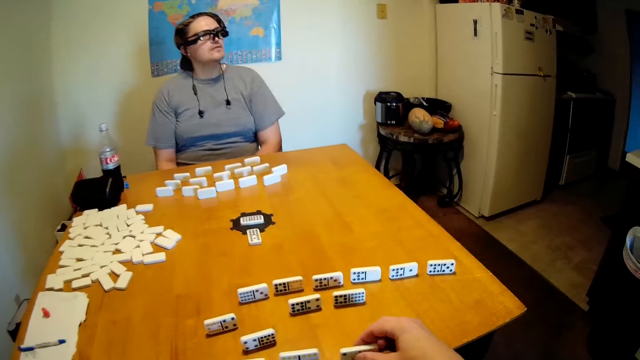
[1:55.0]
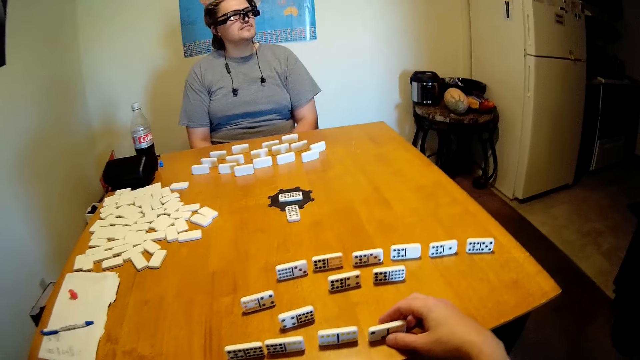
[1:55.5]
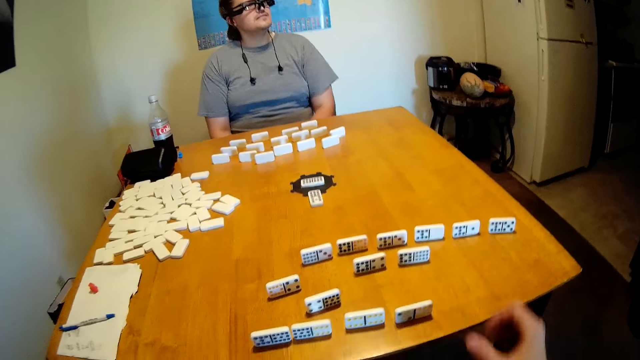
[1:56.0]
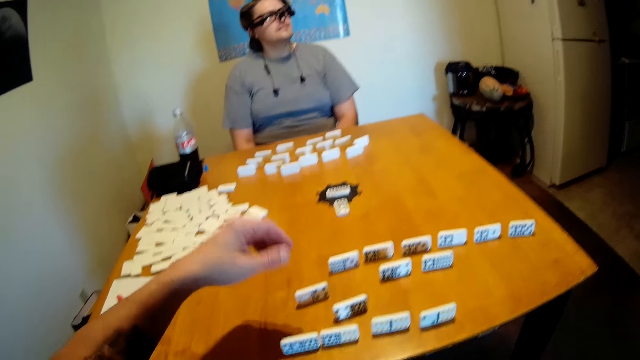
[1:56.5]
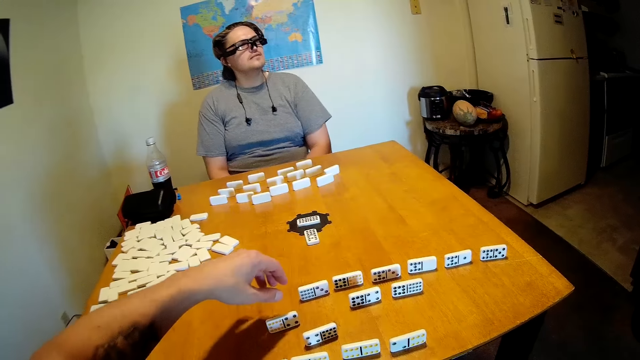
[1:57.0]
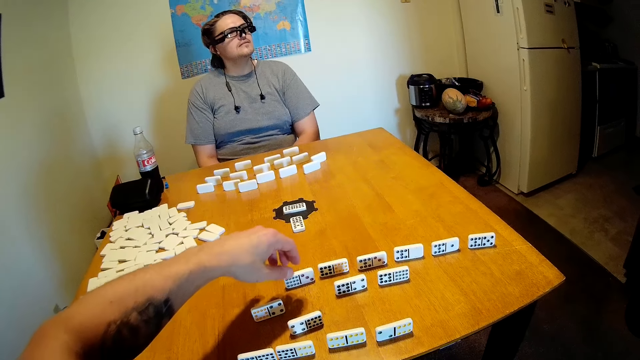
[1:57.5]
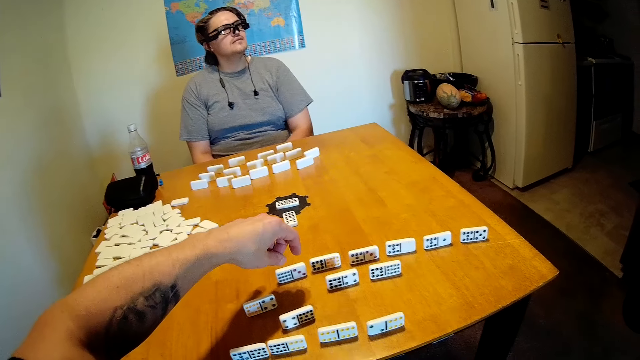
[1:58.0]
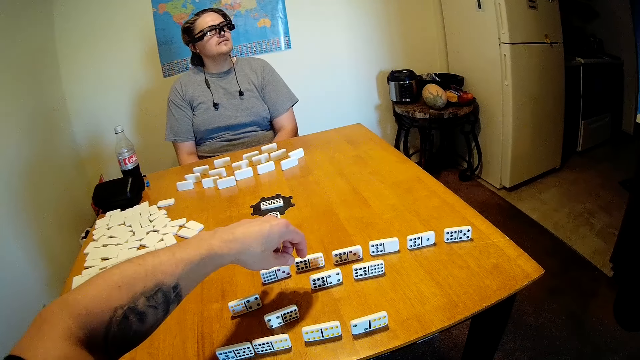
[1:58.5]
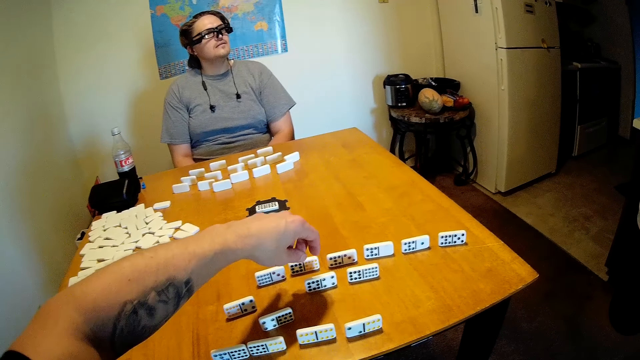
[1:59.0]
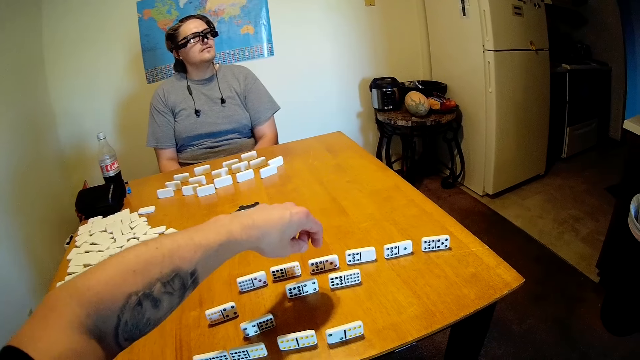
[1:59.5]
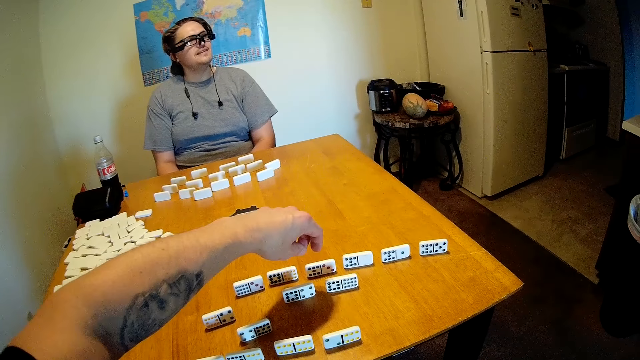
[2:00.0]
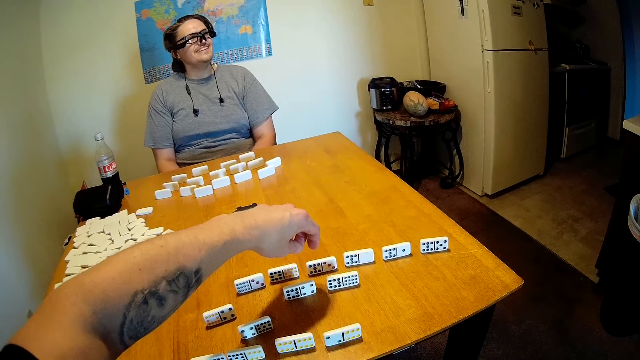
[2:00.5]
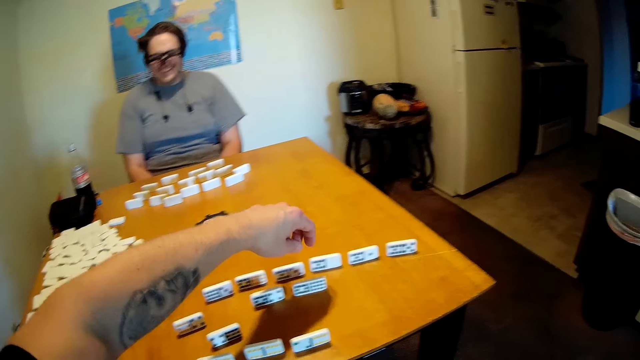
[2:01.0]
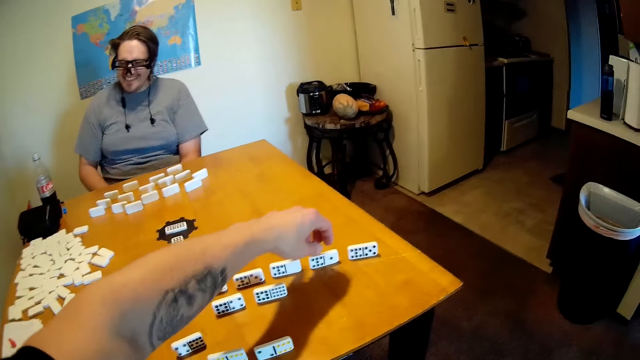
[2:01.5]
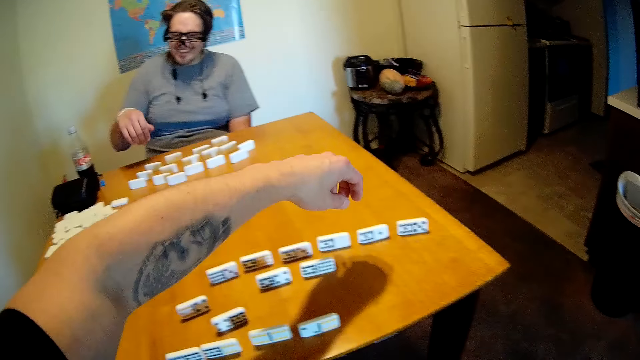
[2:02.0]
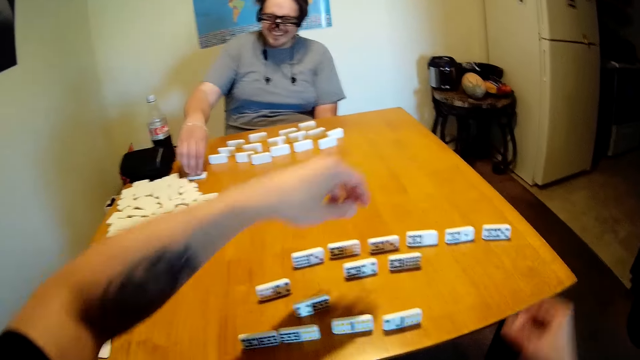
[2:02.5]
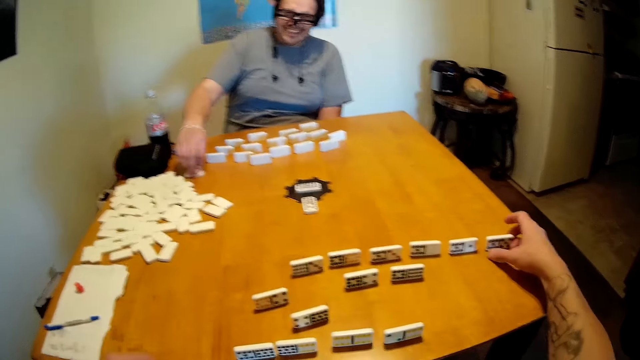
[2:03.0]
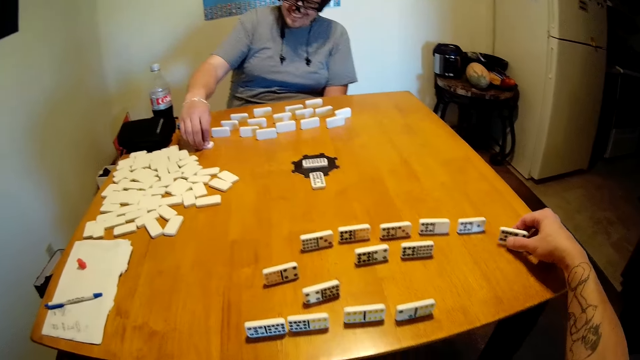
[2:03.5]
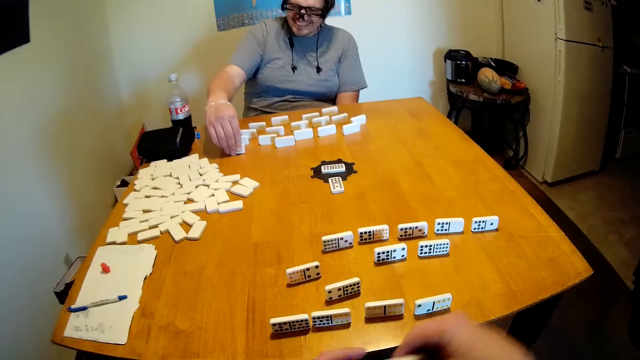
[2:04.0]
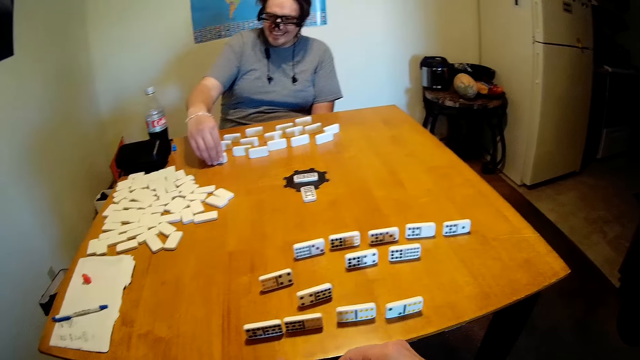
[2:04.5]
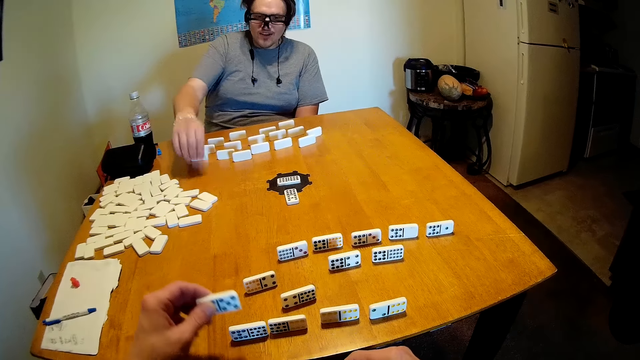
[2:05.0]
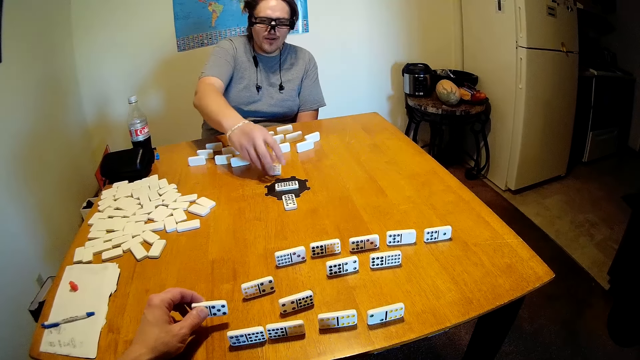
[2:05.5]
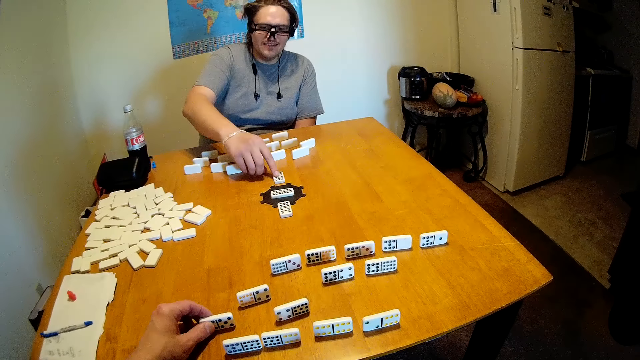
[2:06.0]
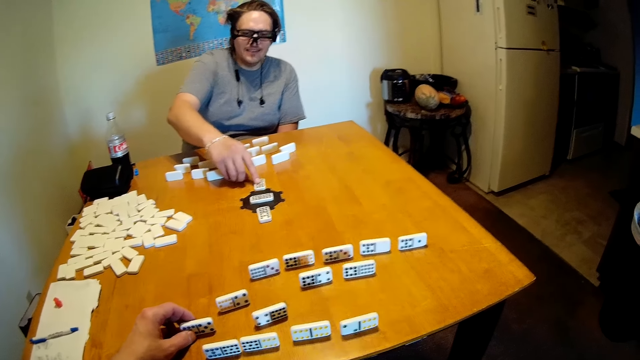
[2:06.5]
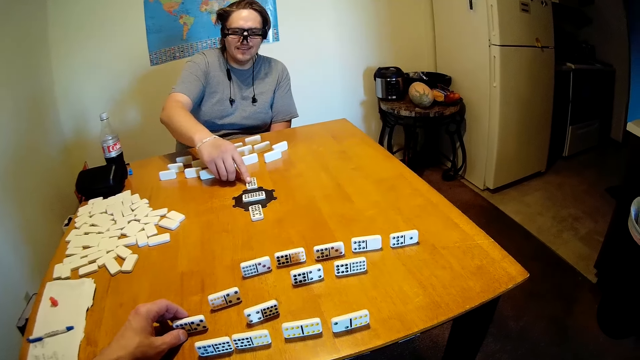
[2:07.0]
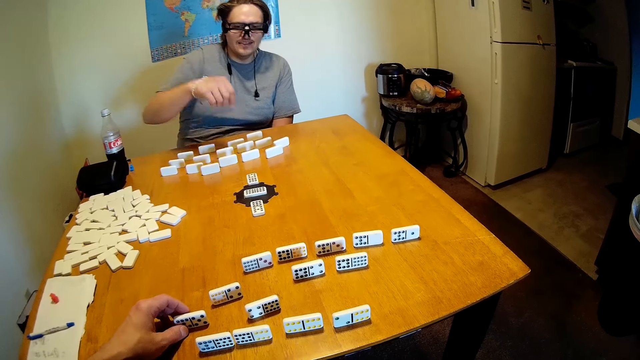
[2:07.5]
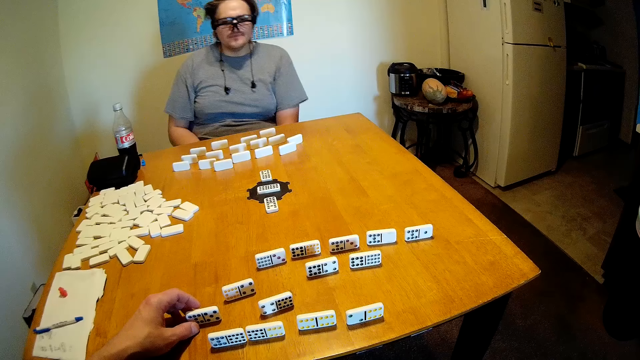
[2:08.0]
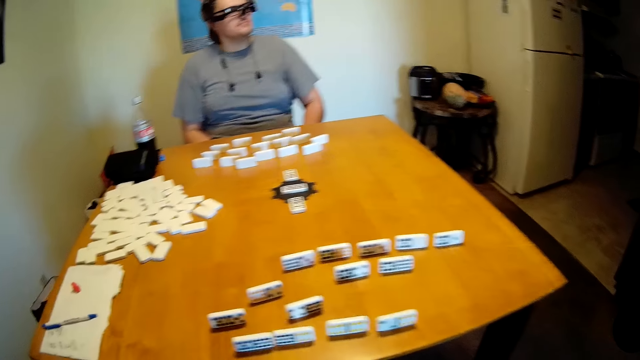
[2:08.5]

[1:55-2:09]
The camera wearer holds the dominoes. They arrange the dominoes on the table. They look at the dominoes. A man moves the dominoes on the table. The camera wearer picks up the dominoes. They hold the dominoes. They arrange the dominoes on the table. They hold the dominoes.

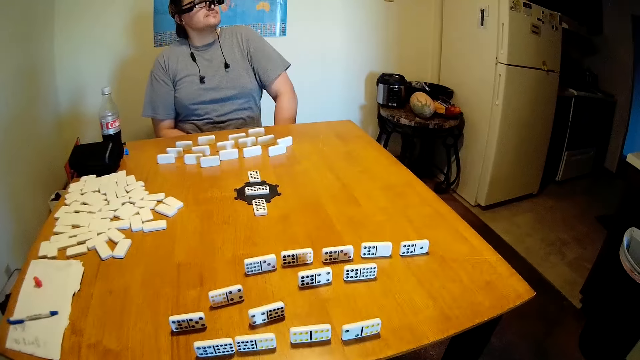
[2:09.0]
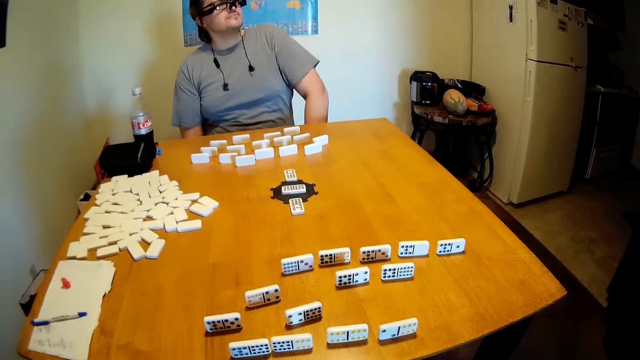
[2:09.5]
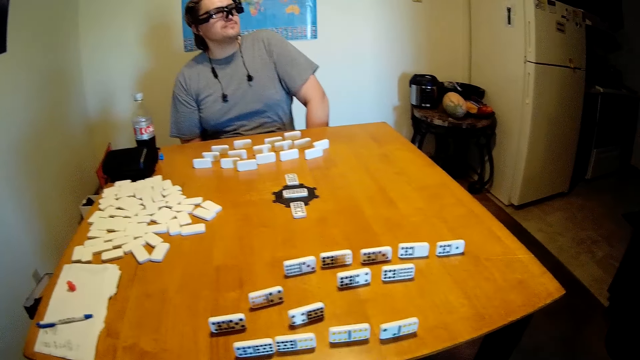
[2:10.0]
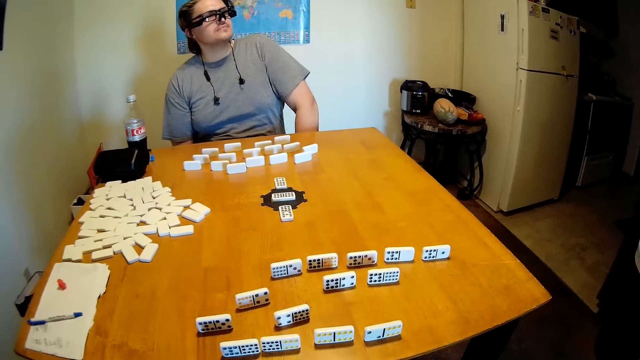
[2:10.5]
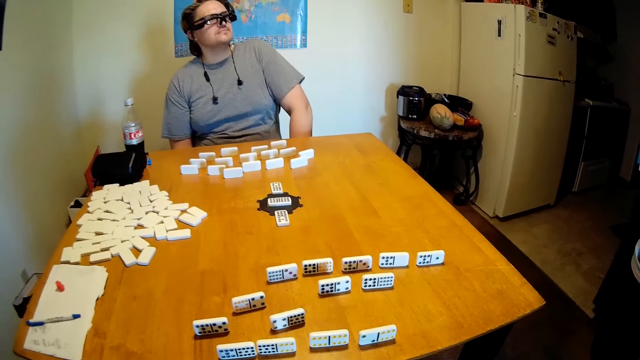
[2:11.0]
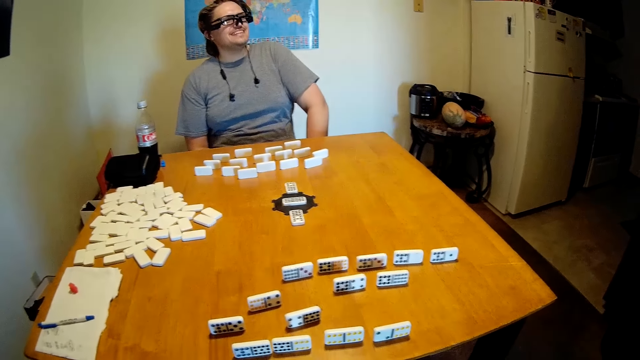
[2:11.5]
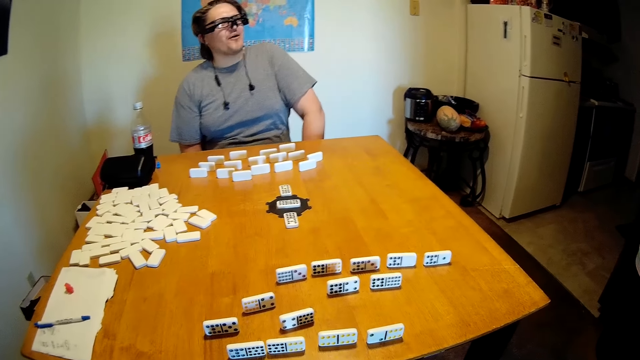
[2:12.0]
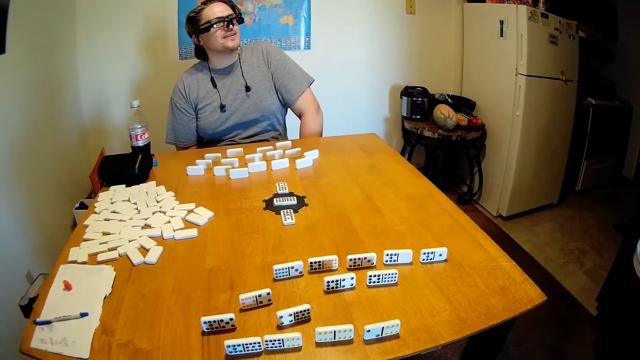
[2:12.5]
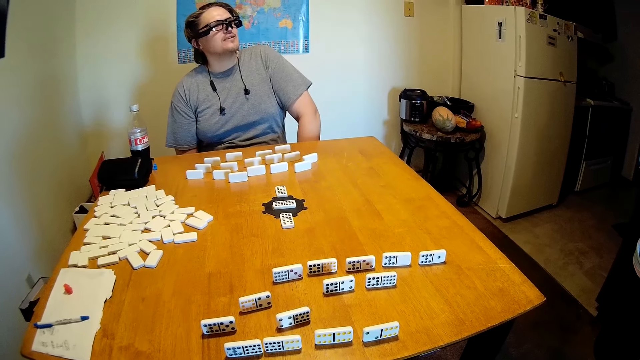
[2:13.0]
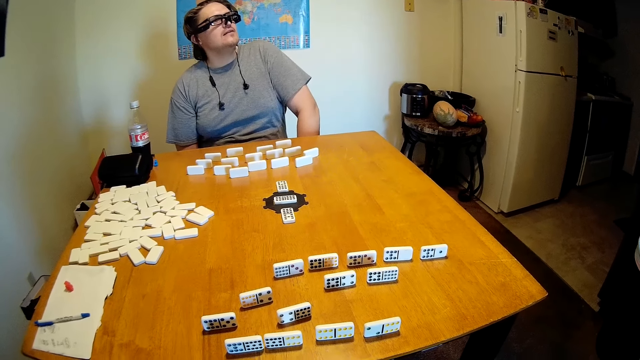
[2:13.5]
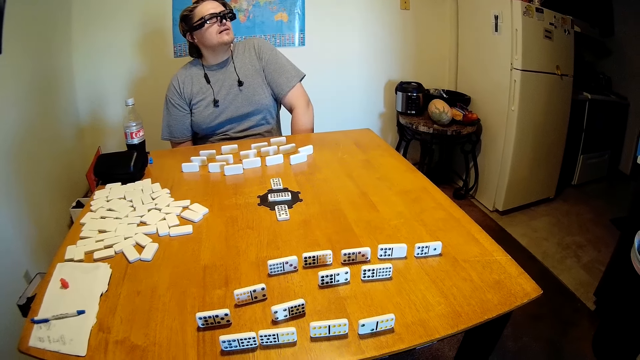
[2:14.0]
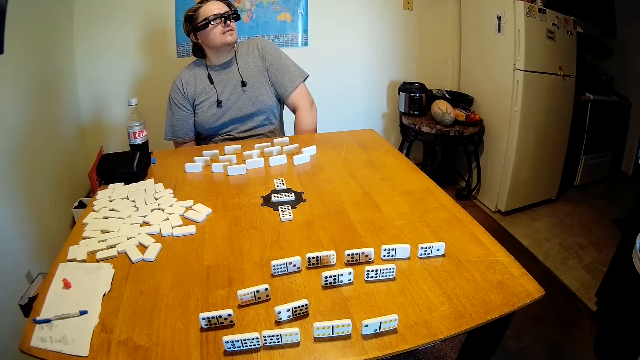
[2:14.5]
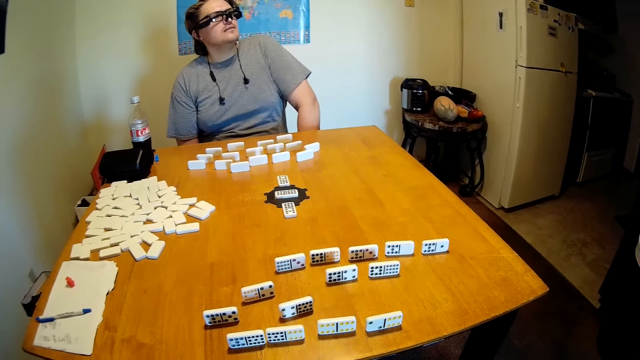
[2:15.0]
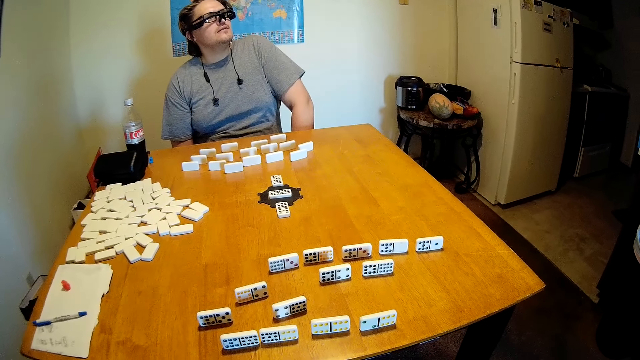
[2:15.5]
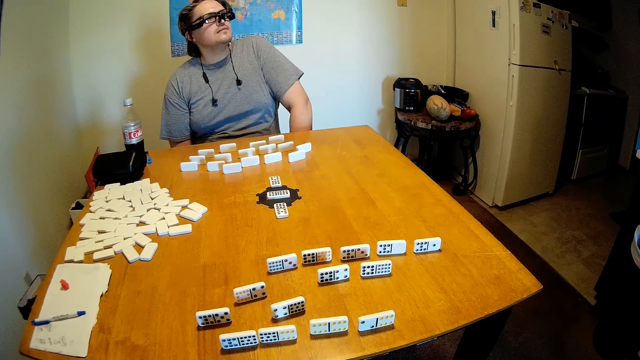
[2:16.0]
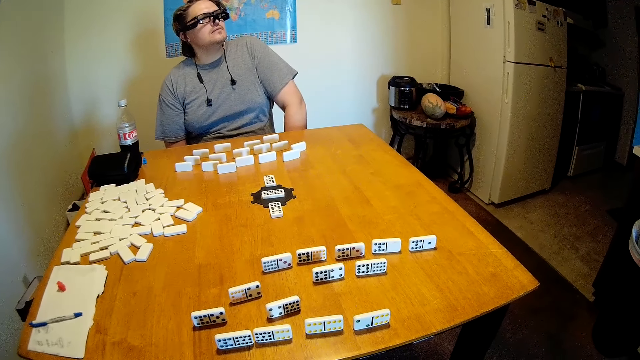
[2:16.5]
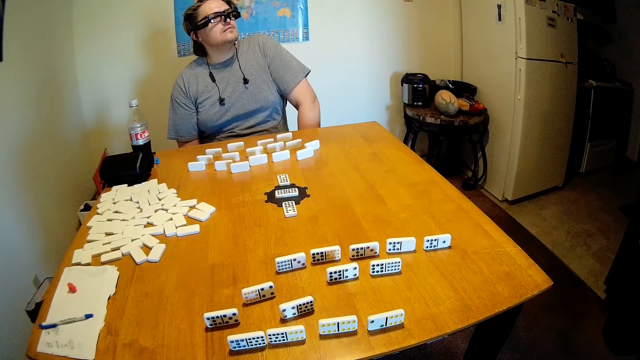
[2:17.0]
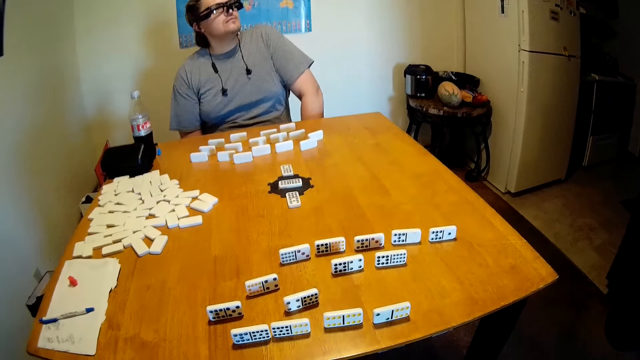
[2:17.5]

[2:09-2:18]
The camera wearer looks at the dominoes on the table. A man talks to the camera wearer. The camera wearer looks at the dominoes on the table.
